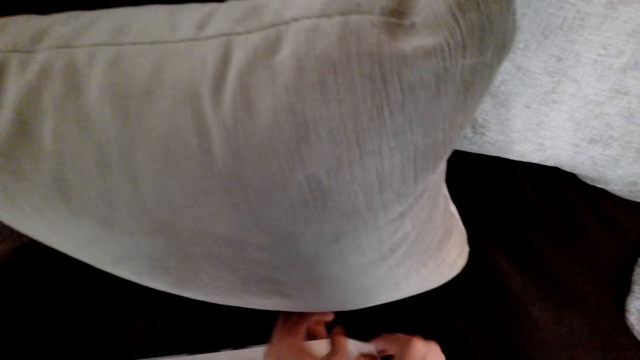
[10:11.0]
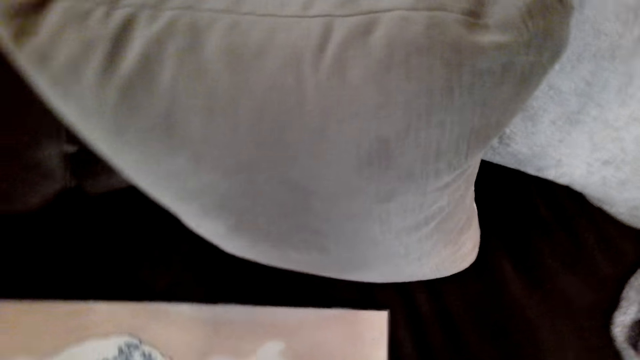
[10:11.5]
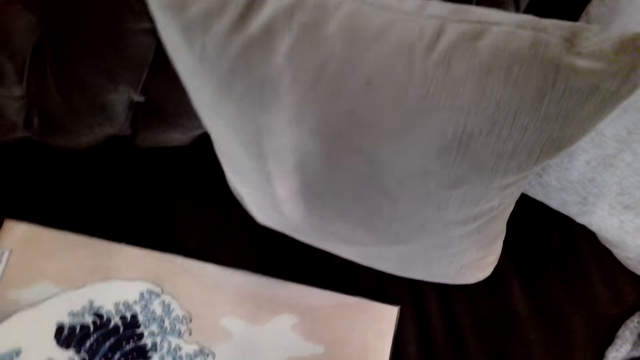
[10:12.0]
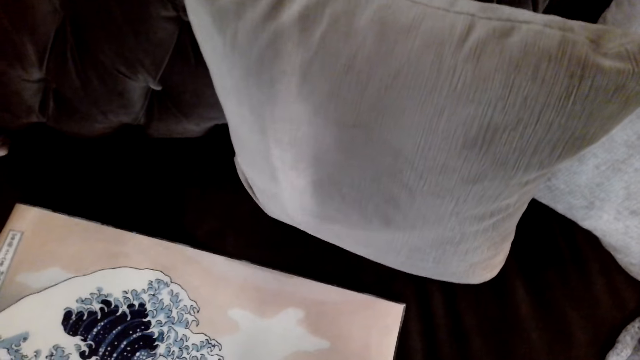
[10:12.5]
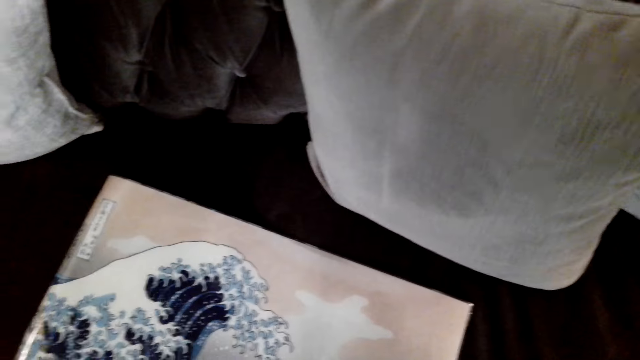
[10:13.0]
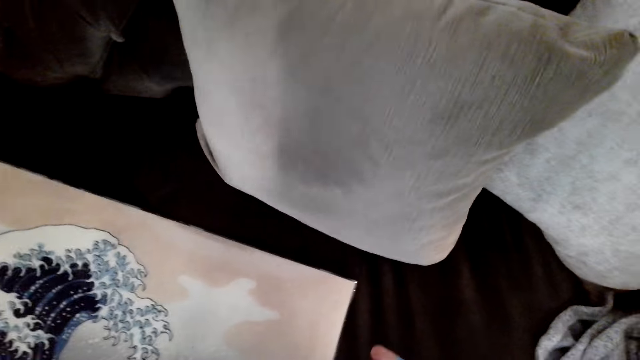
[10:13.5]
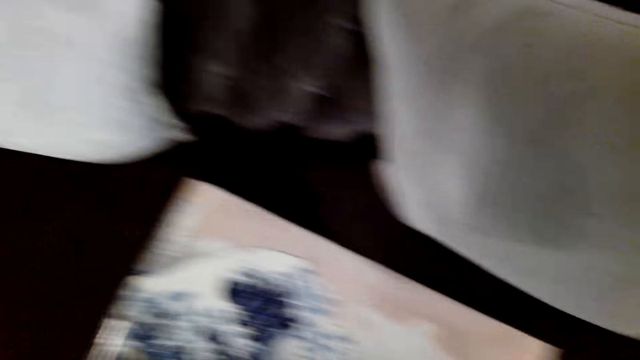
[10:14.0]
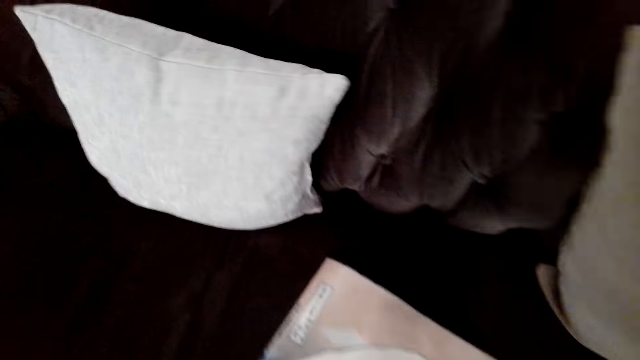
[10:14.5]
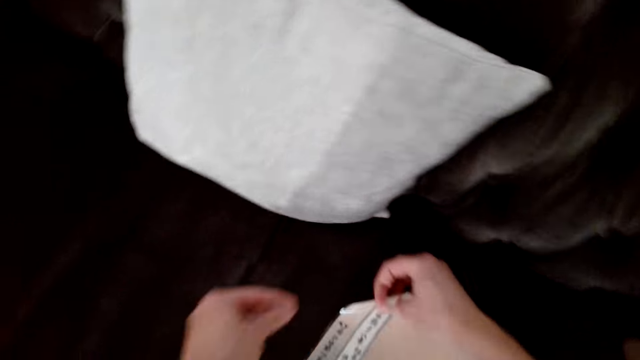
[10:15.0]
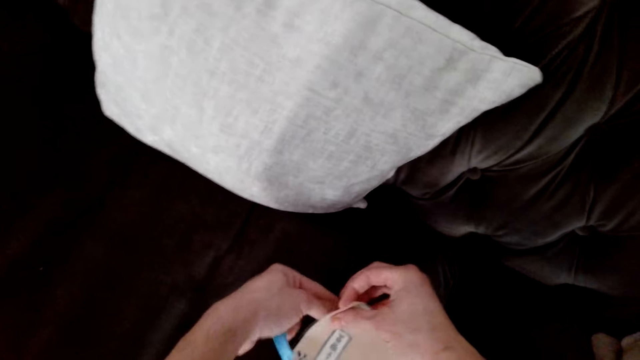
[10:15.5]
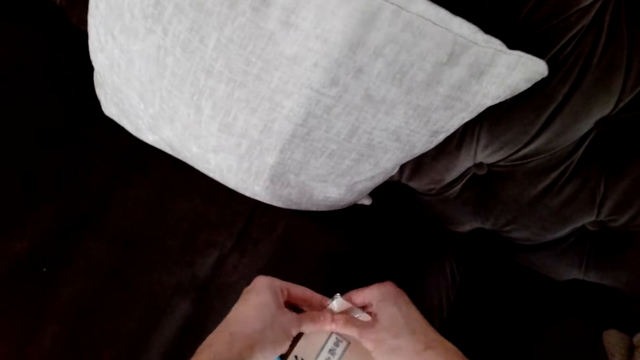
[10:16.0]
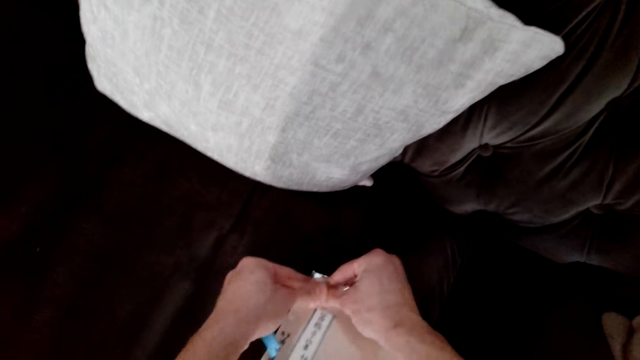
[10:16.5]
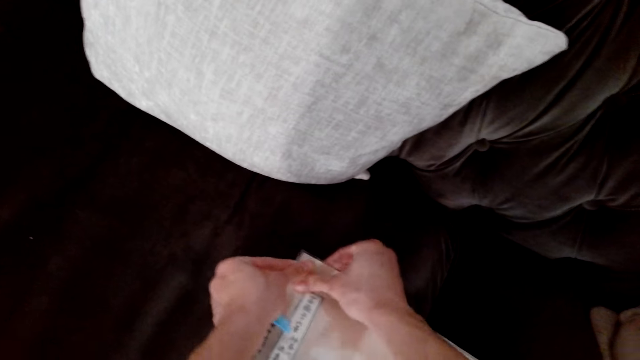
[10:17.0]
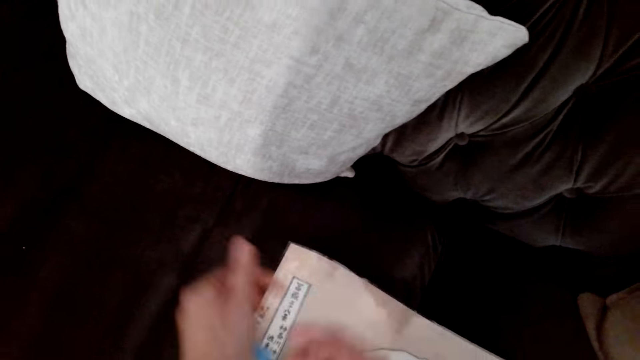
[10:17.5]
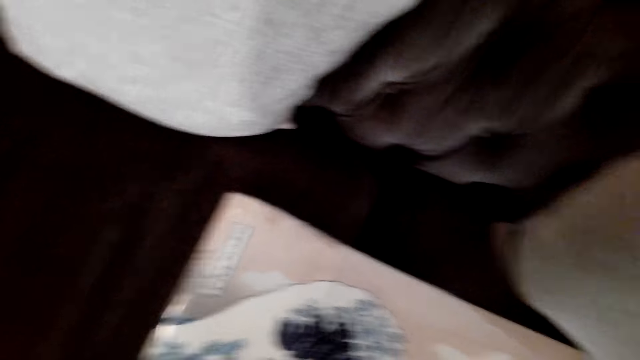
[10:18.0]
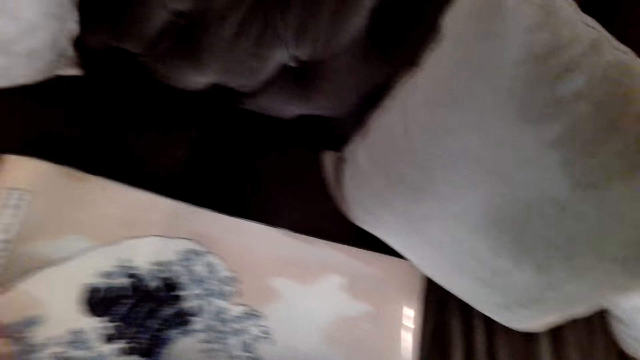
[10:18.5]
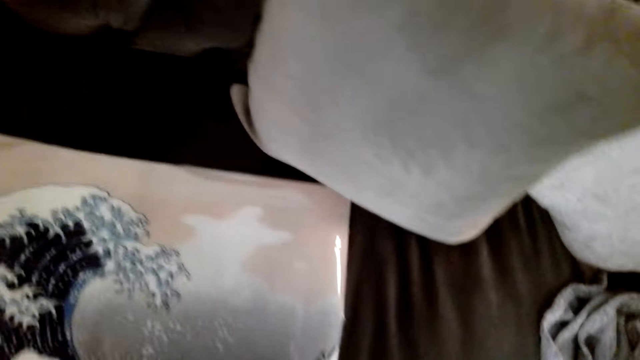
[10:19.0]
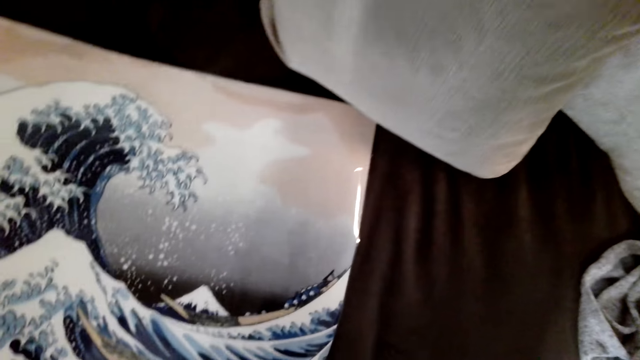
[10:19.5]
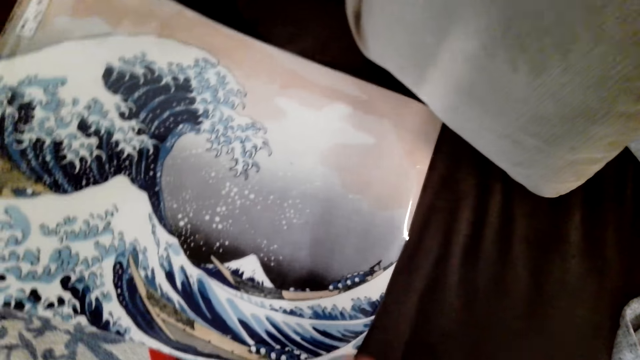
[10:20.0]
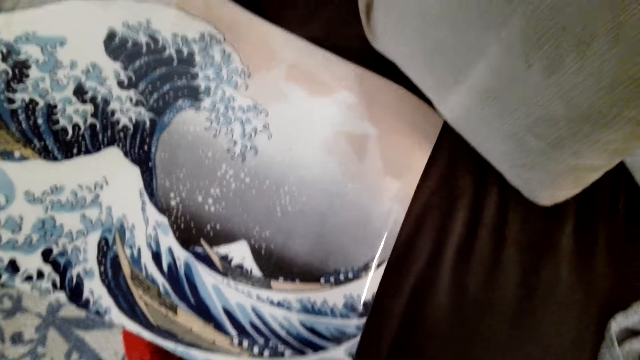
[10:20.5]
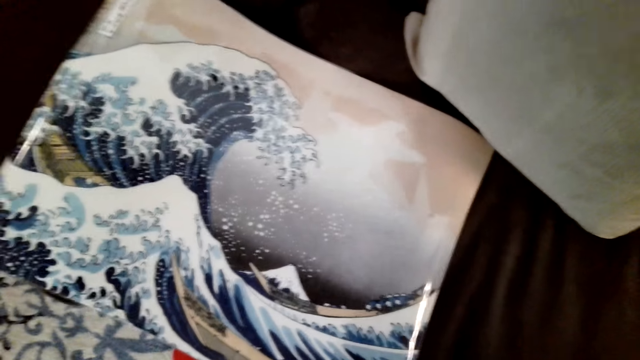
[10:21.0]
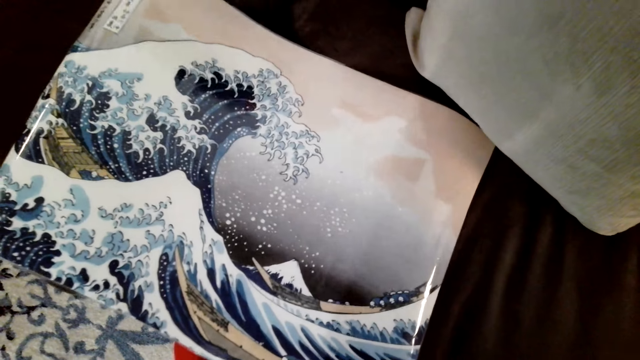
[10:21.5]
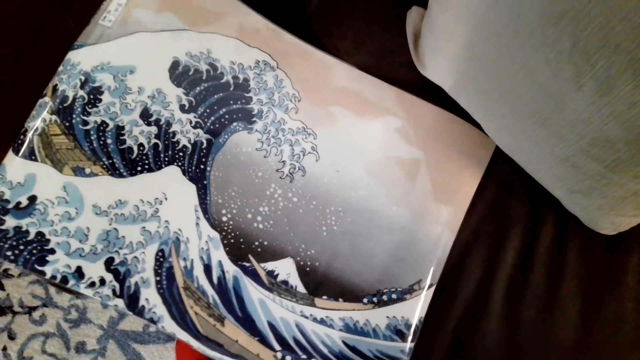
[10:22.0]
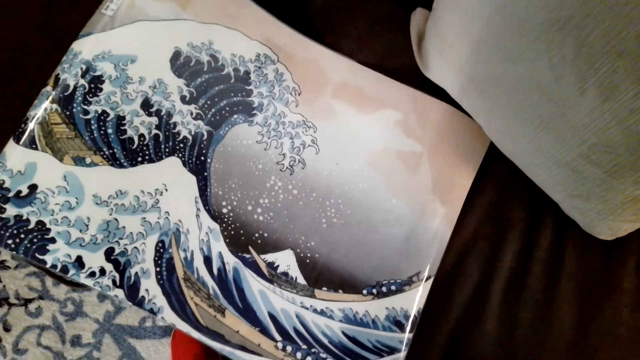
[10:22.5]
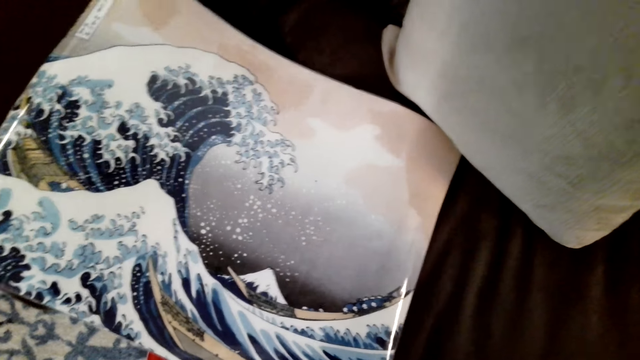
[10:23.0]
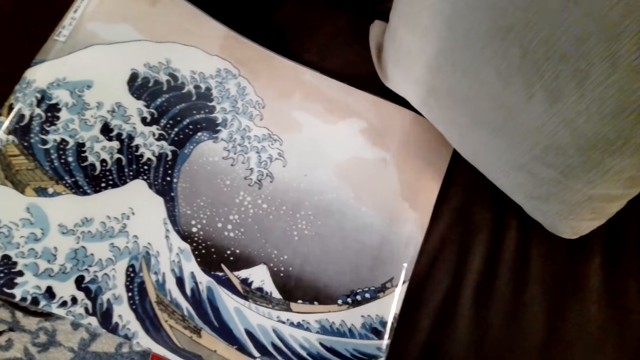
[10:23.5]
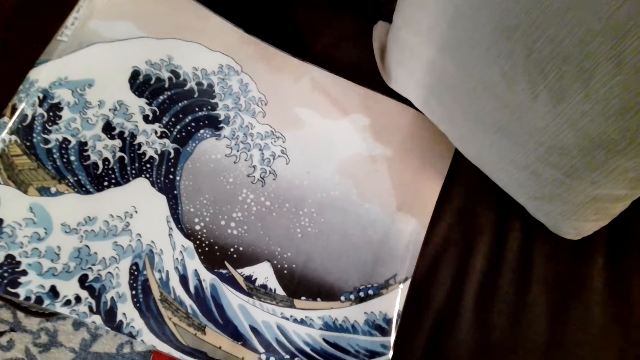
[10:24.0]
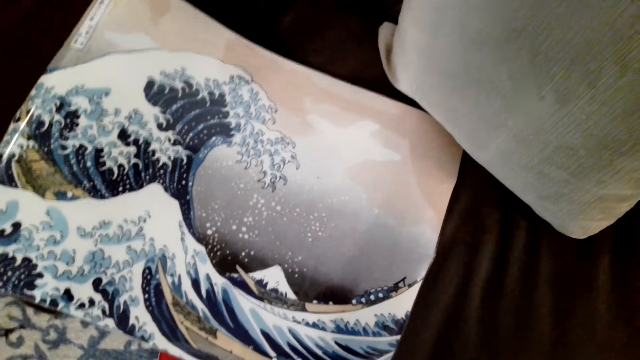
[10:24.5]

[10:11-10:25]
The camera wearer cuts the sellotape. They hold the painting edge. They put the sellotape on the picture. They cut the sellotape. They hold the painting. They put the sellotape on the picture.

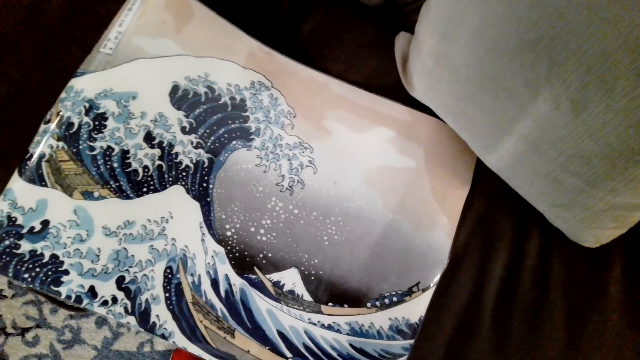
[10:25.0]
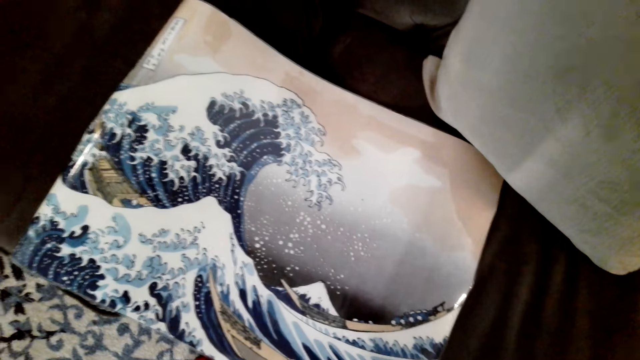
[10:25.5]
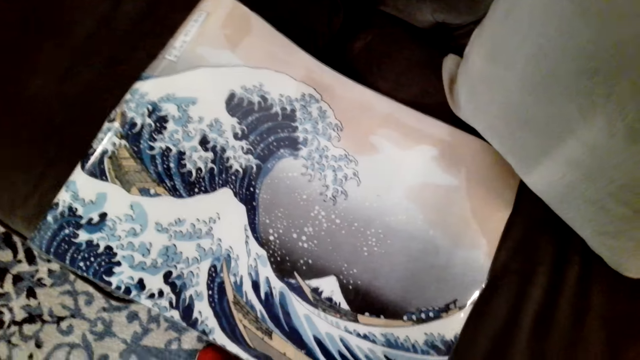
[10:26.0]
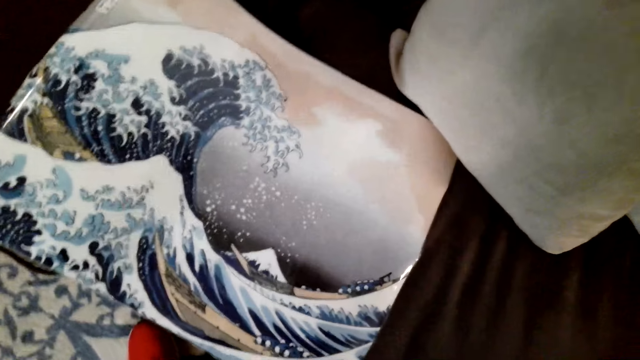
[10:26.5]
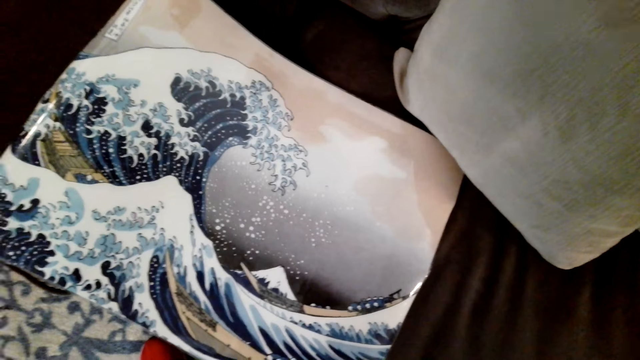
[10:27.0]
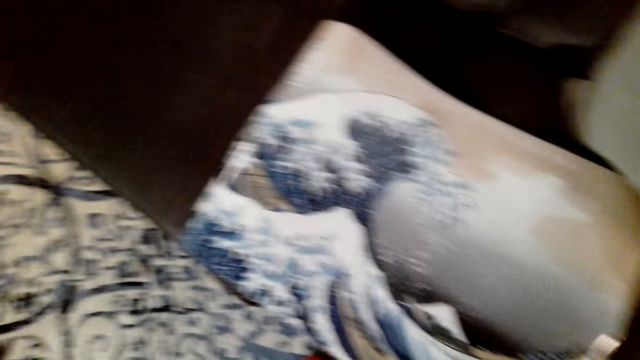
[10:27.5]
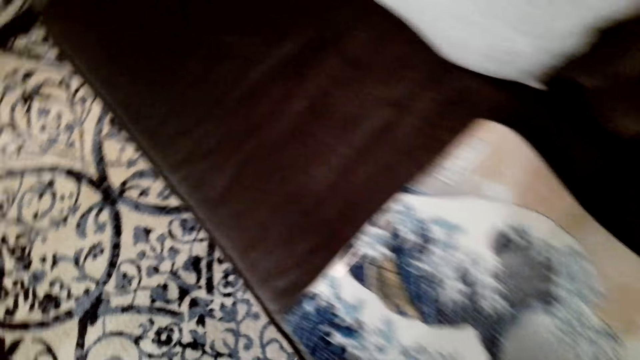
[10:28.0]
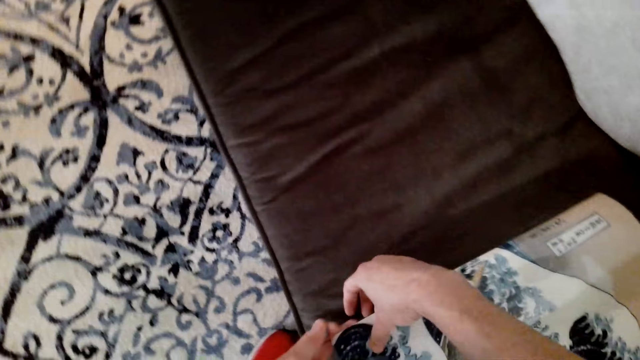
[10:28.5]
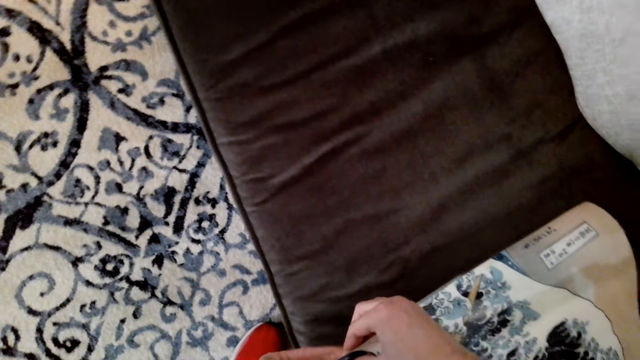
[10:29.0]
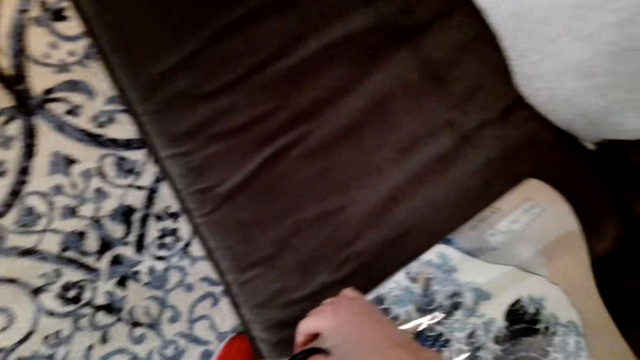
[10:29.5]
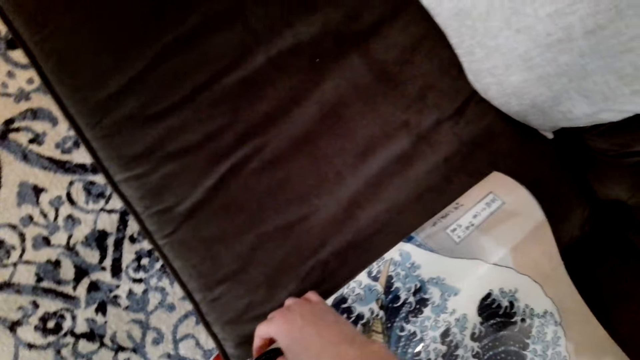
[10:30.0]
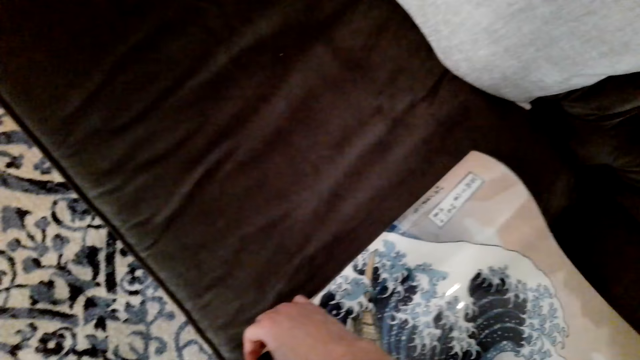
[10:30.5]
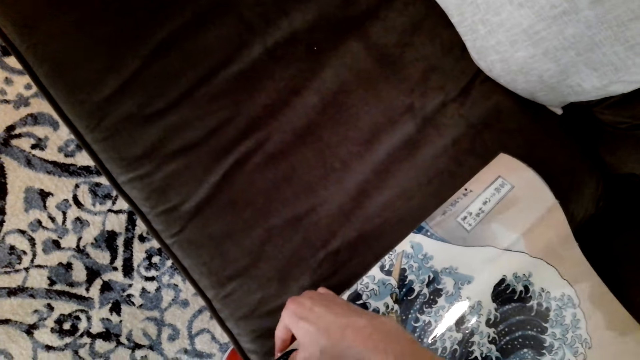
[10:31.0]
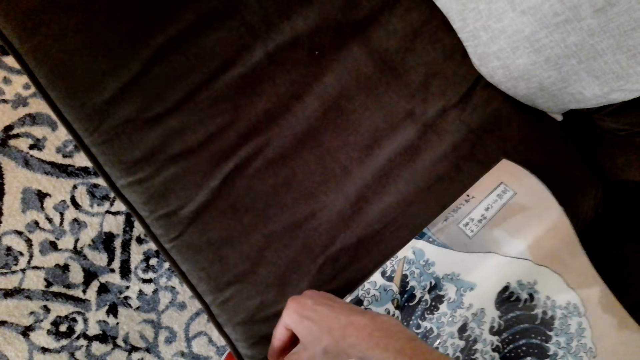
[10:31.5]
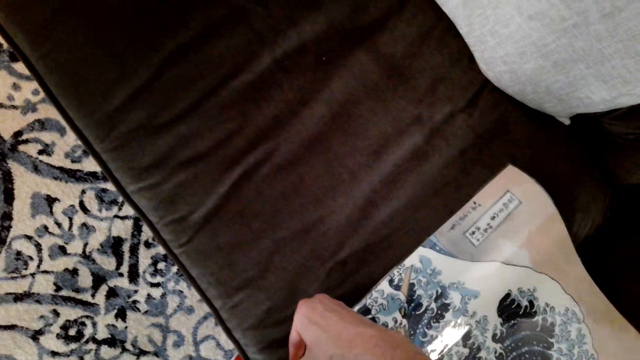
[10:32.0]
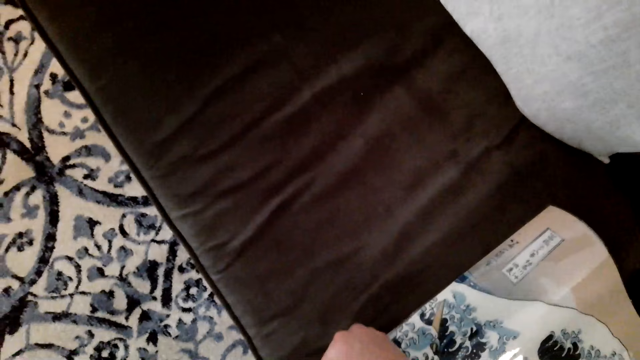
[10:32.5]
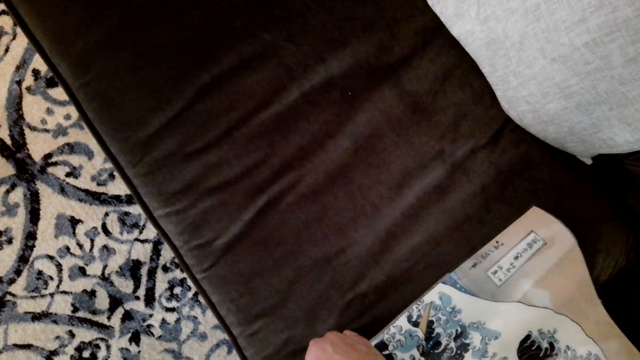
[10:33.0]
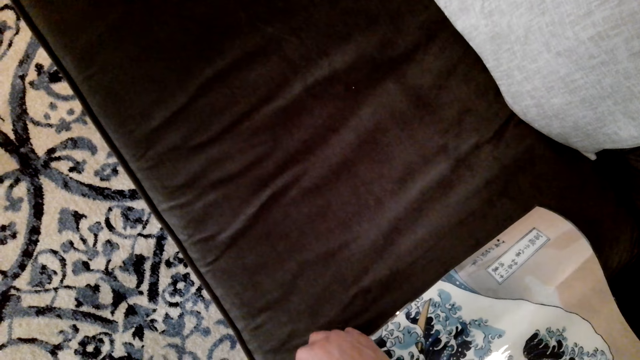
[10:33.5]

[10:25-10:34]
The camera wearer cuts the sellotape. They put the sellotape on the picture.
